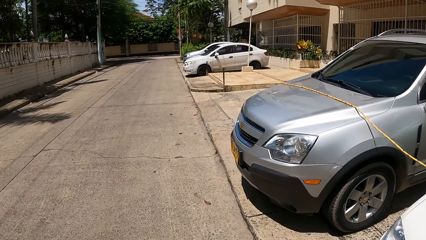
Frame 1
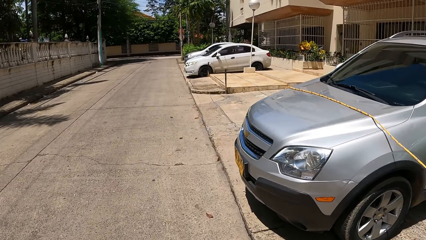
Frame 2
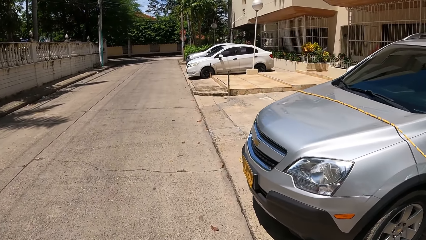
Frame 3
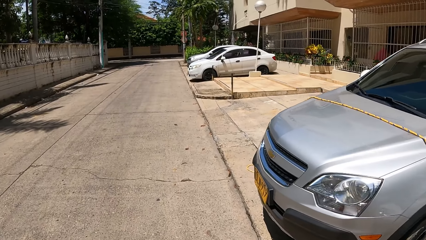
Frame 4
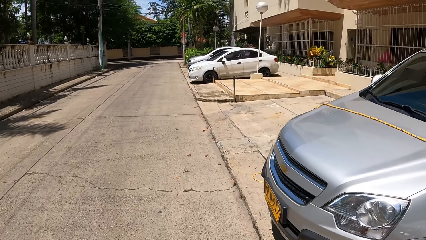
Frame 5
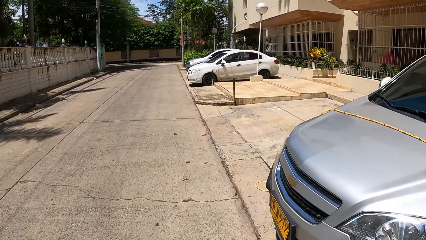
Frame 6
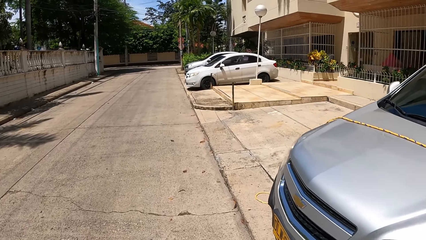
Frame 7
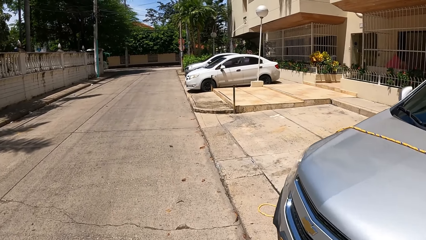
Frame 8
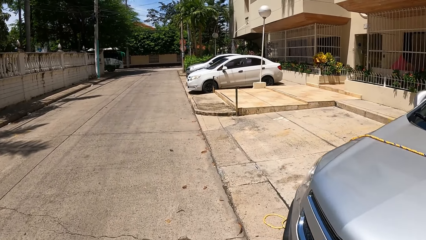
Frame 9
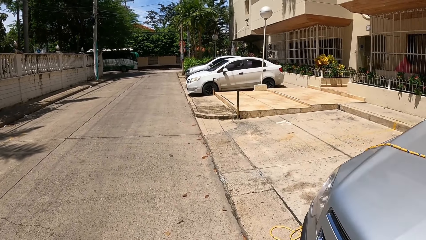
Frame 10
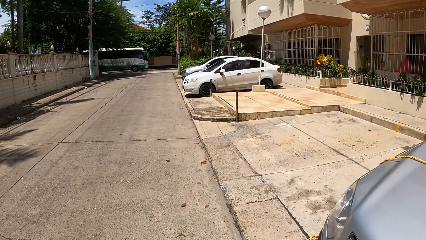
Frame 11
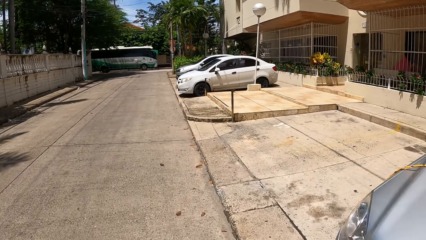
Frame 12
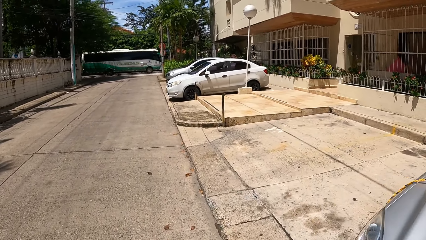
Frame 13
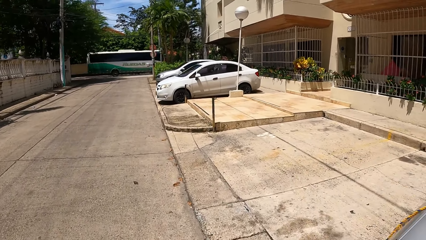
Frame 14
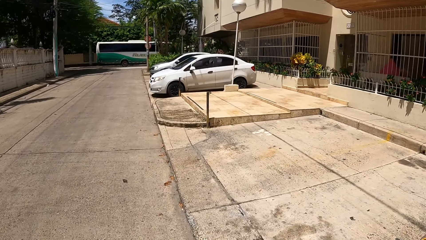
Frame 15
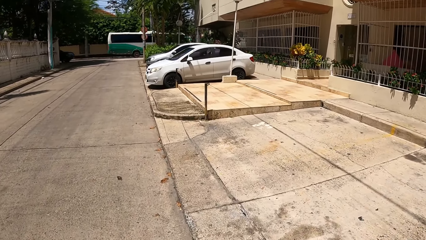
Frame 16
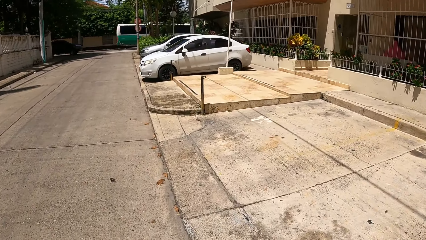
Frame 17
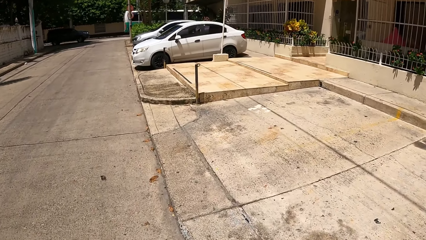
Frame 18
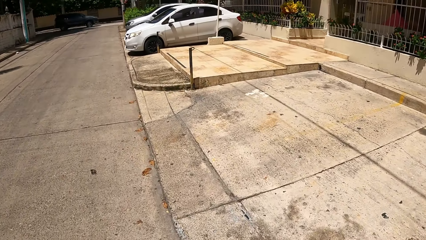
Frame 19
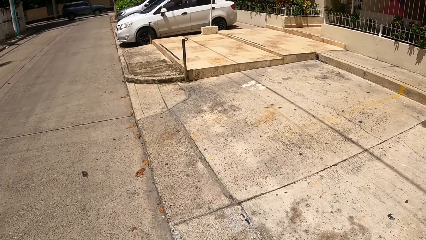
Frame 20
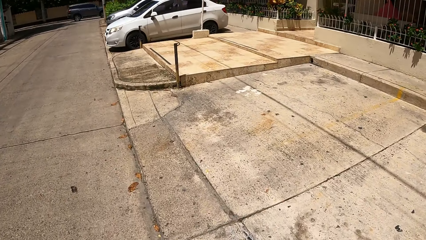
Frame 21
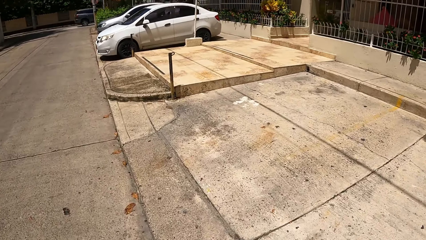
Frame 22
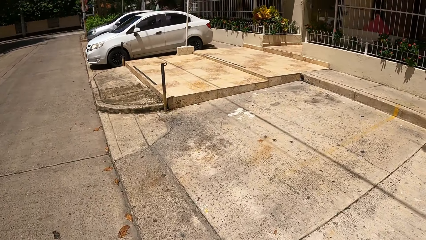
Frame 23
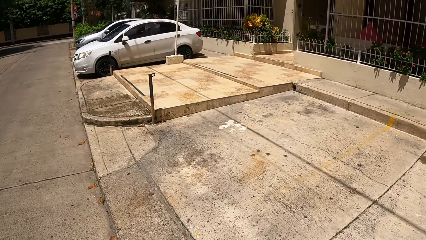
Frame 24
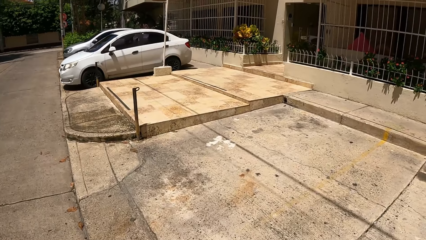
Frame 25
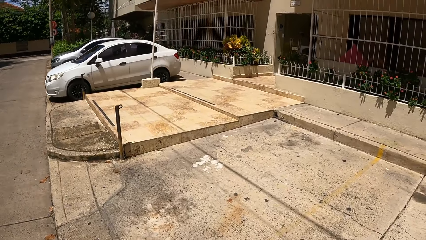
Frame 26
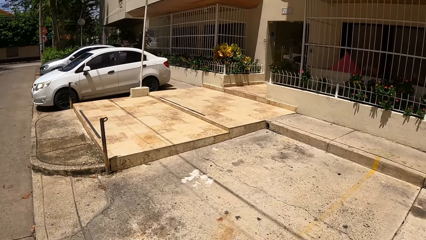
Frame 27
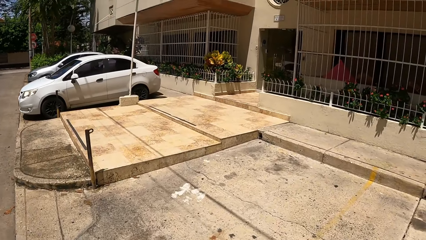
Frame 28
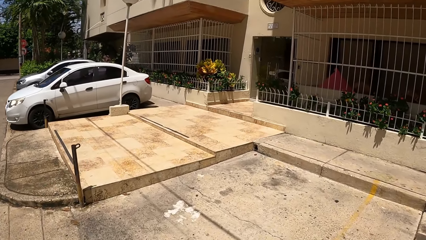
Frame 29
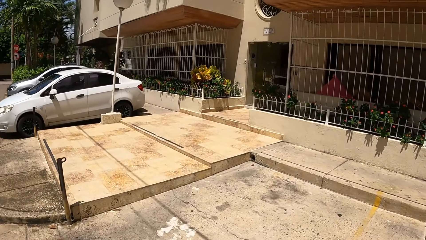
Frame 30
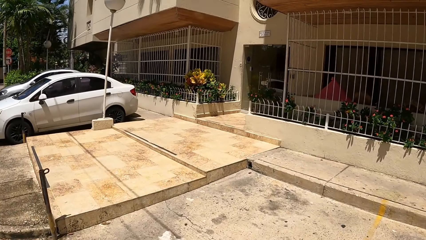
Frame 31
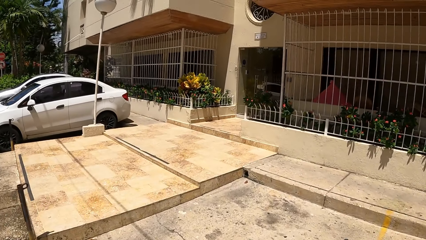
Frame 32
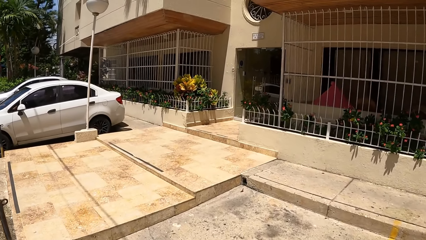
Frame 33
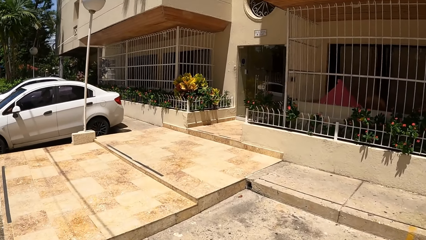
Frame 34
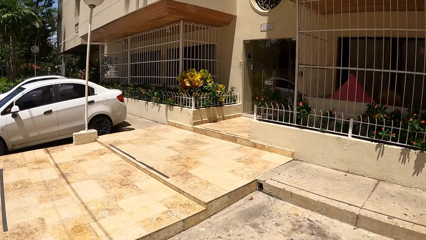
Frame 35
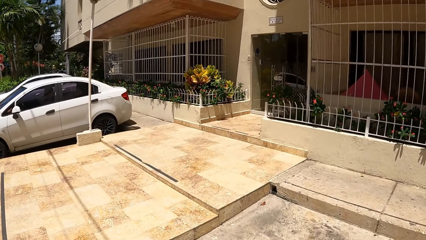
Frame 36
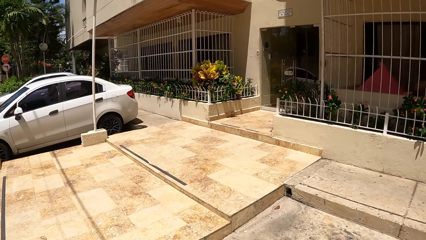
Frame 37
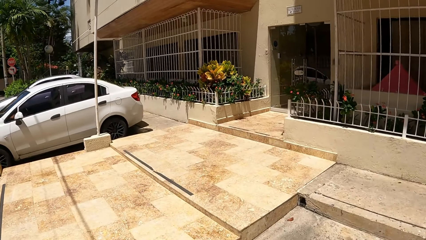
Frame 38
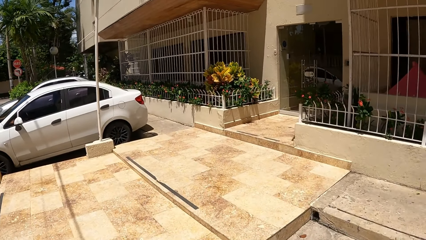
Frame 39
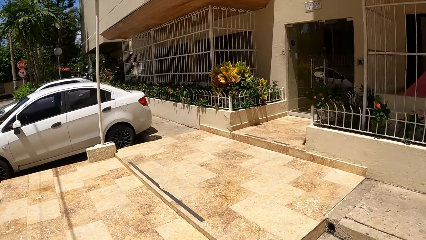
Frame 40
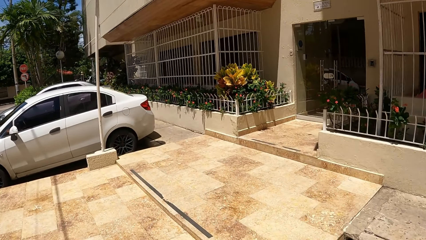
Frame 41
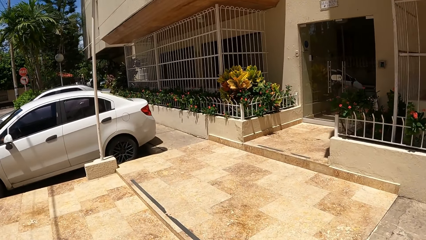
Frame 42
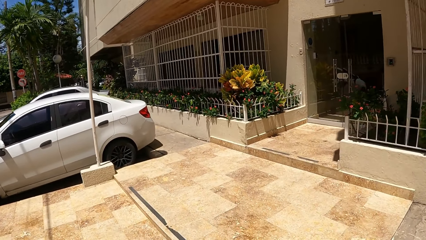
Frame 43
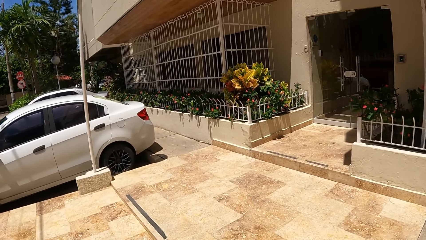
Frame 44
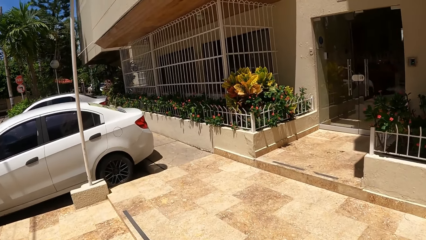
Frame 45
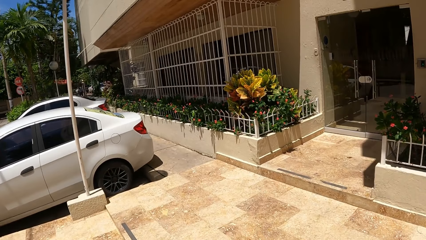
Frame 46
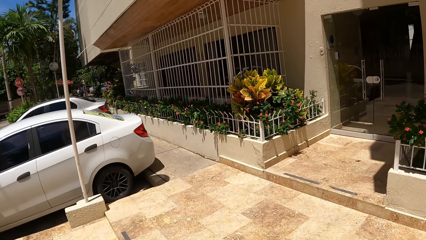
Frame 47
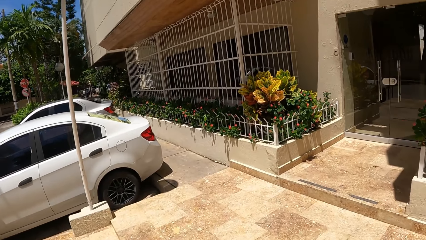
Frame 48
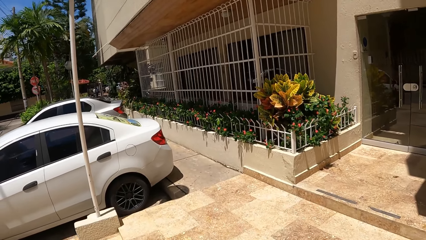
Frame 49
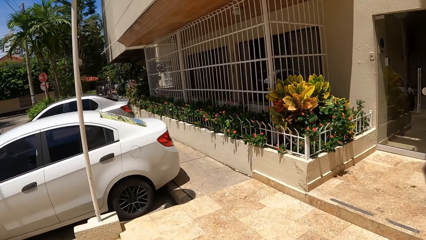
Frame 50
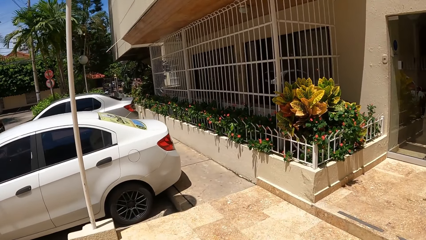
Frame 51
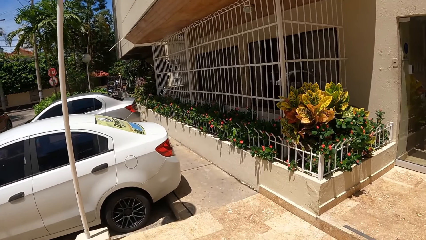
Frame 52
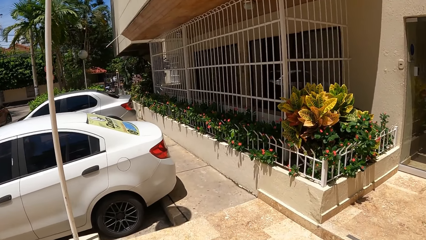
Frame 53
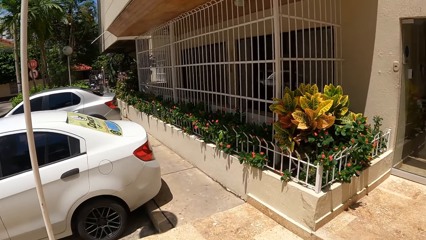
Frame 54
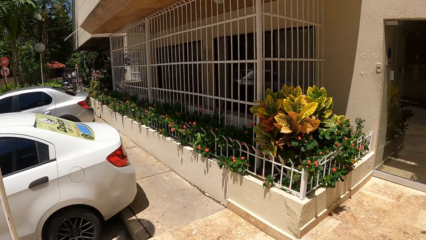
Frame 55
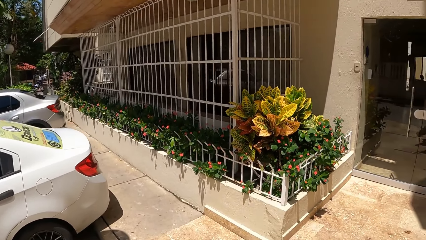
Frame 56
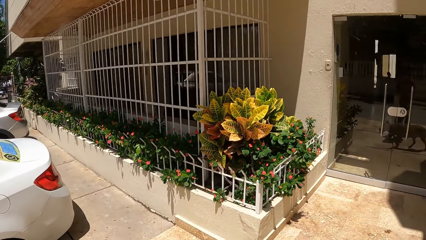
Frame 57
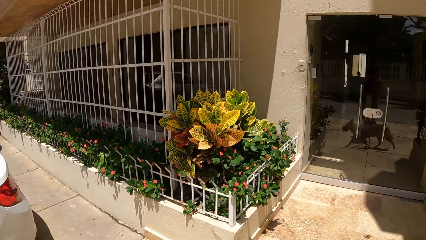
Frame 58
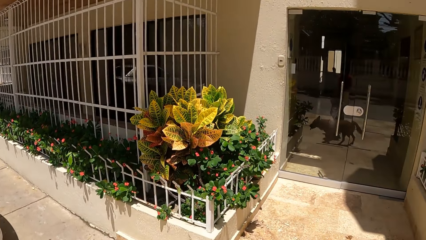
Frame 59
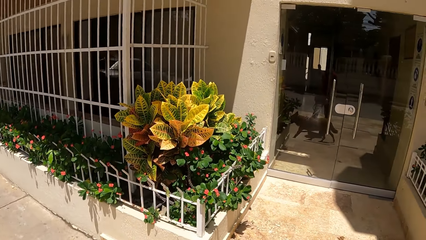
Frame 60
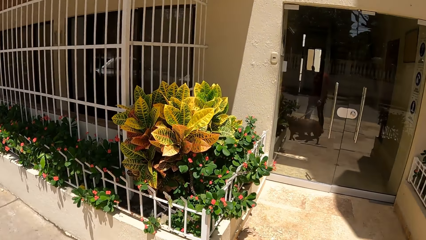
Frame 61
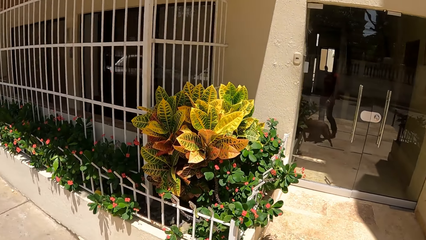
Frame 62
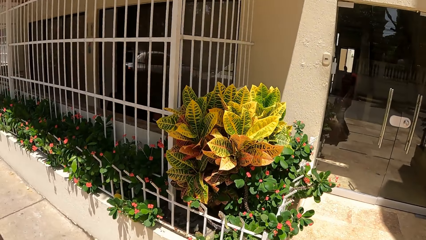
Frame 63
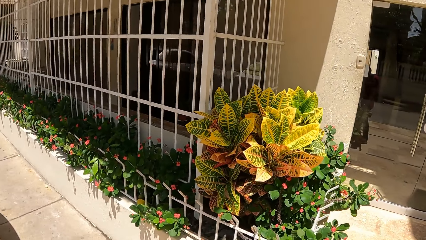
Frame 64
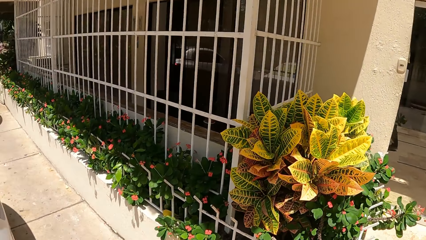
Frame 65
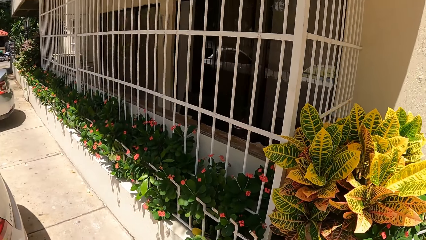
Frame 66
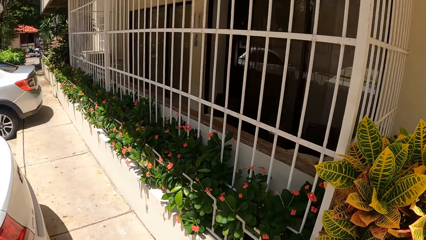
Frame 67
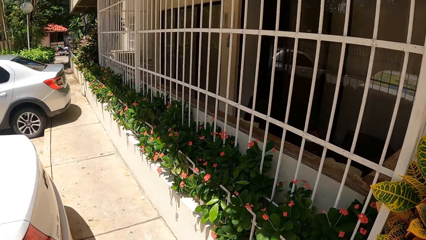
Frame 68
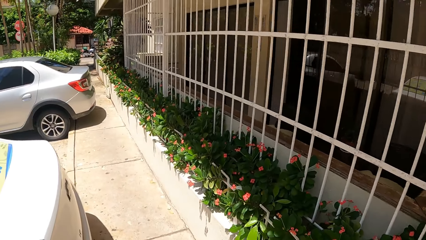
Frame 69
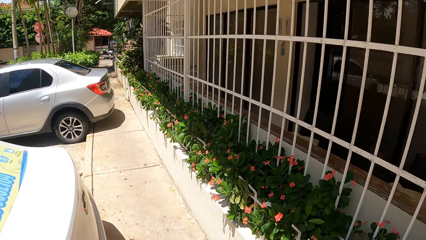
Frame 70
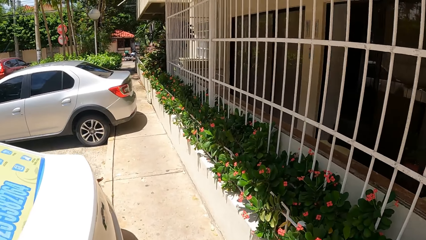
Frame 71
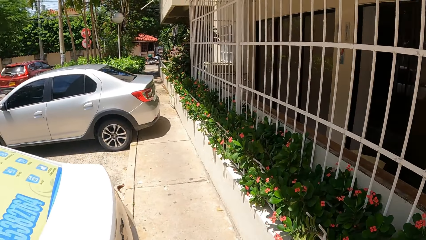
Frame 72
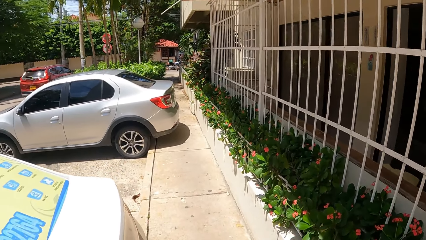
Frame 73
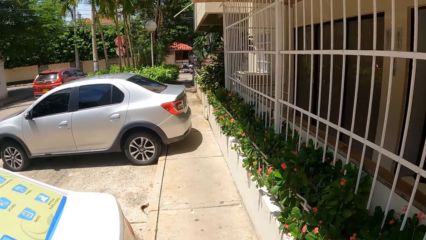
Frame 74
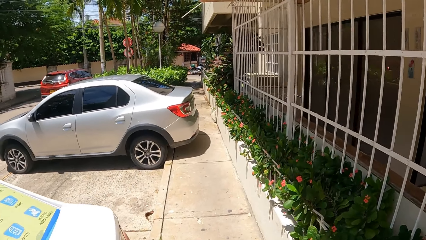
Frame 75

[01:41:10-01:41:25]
The camera wearer looks around a building. They walk a dog on a sidewalk.
